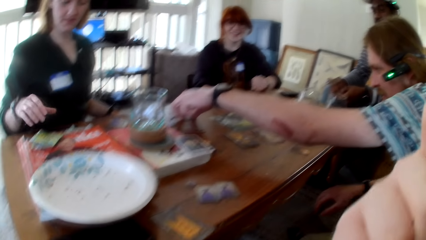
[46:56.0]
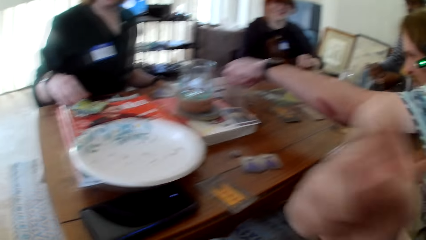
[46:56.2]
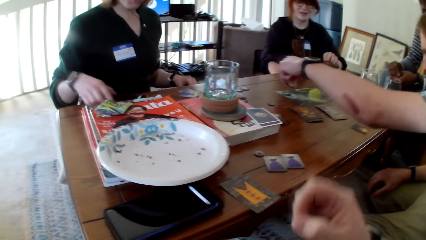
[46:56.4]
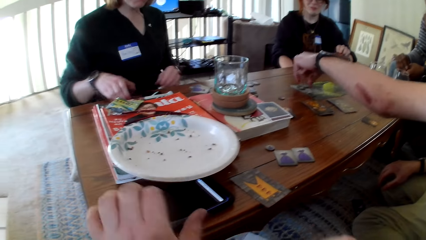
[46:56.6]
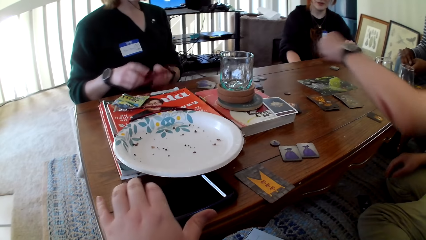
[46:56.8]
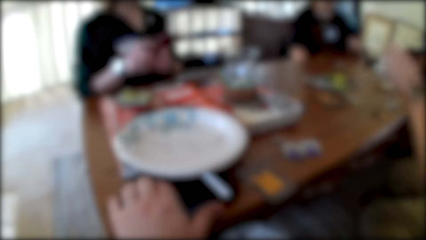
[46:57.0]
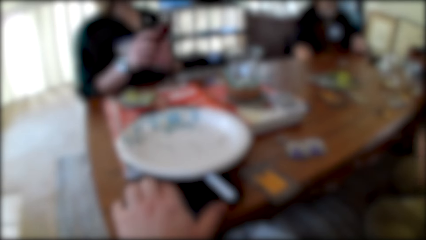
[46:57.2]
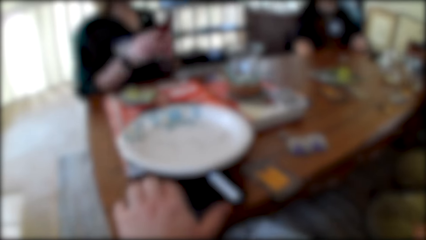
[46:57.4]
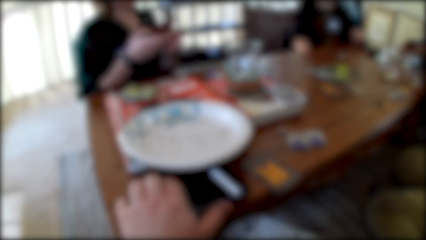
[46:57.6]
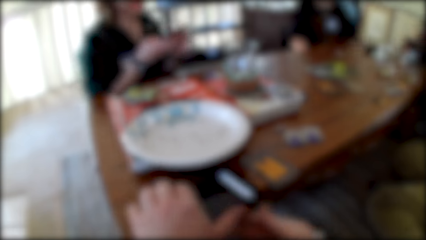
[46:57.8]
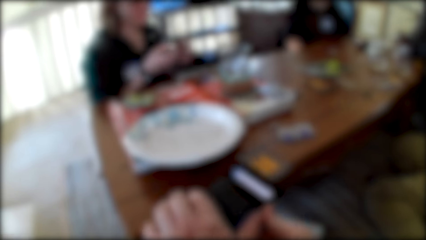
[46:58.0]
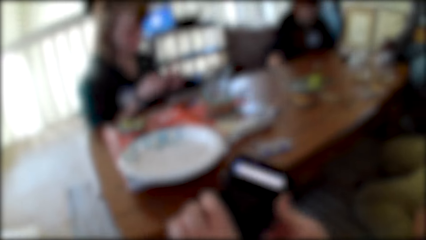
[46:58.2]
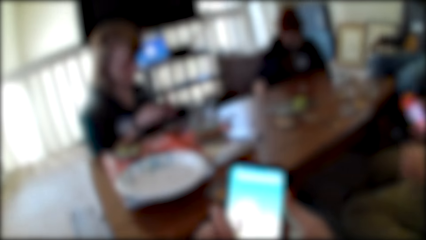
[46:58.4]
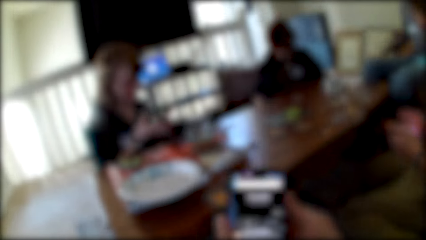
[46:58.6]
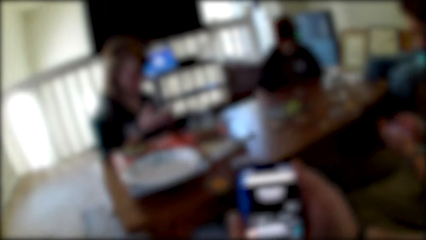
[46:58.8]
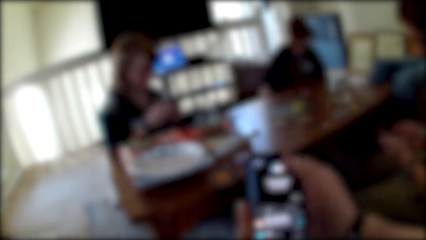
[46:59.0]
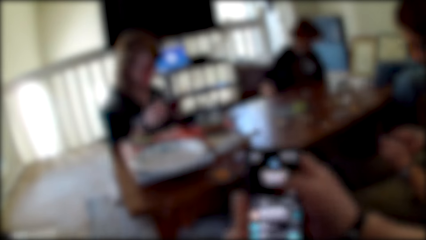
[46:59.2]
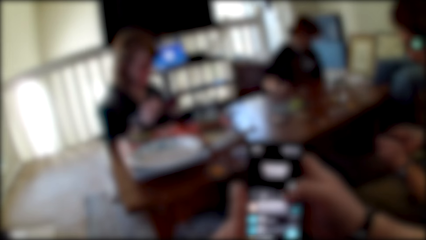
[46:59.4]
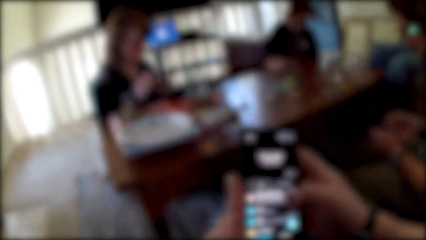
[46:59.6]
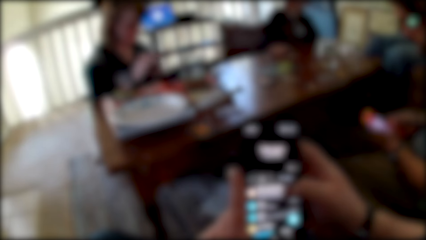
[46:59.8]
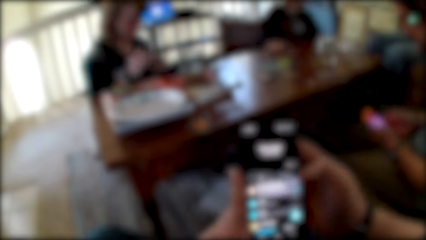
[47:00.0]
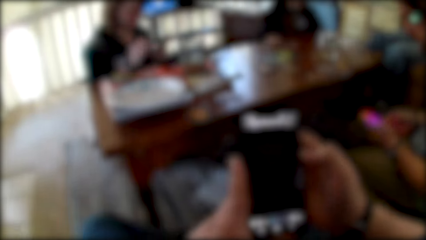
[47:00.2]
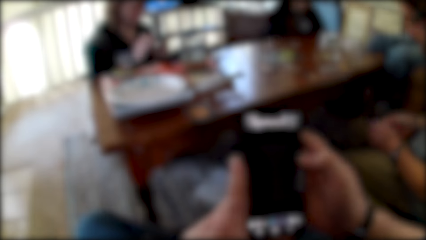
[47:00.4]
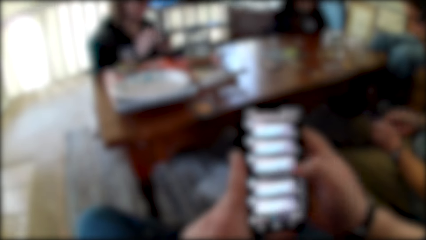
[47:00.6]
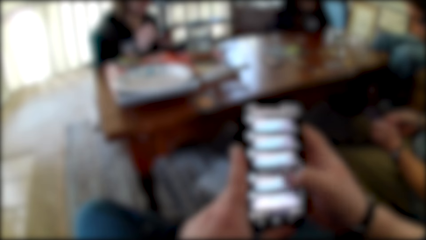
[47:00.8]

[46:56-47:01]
A person picks up the chips on the table. The camera wearer, a man, the person, a woman and another woman use their phone. The camera wearer picks up the phone. They dial up the phone.

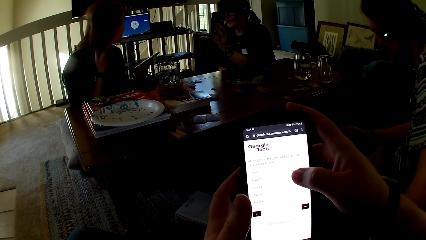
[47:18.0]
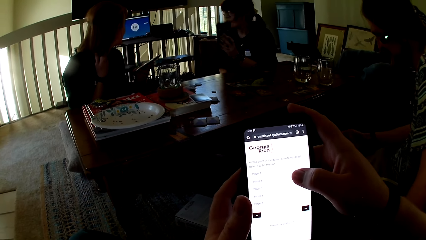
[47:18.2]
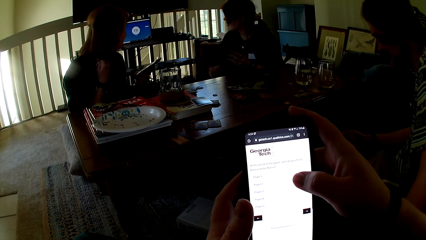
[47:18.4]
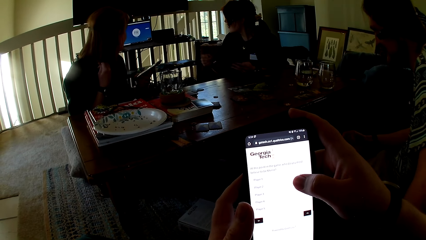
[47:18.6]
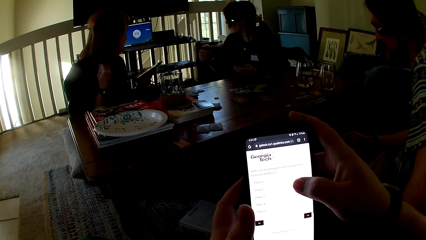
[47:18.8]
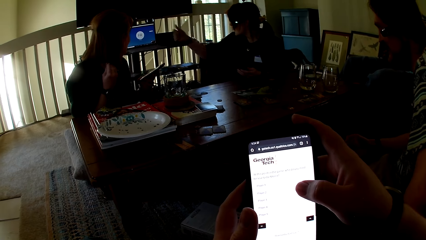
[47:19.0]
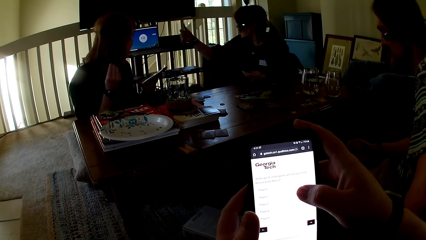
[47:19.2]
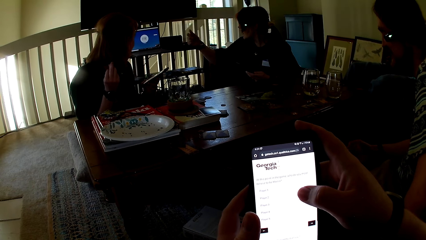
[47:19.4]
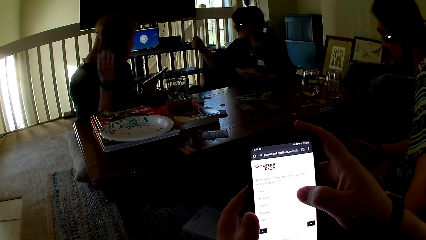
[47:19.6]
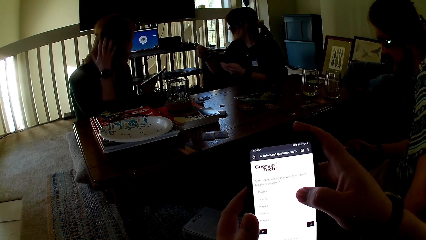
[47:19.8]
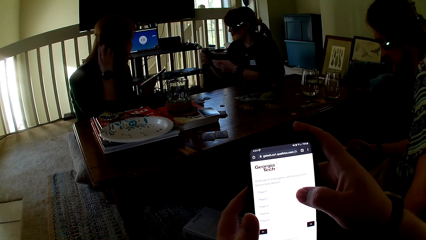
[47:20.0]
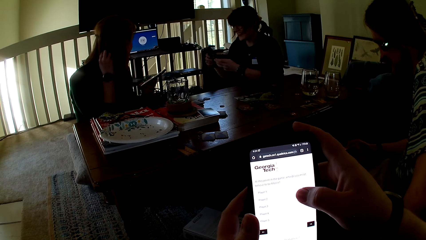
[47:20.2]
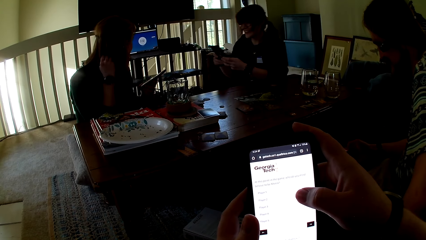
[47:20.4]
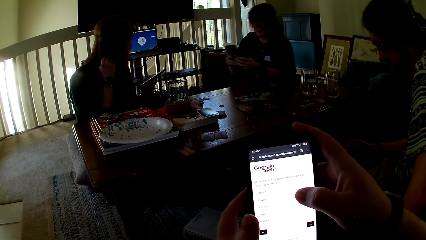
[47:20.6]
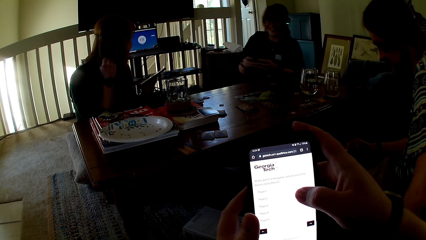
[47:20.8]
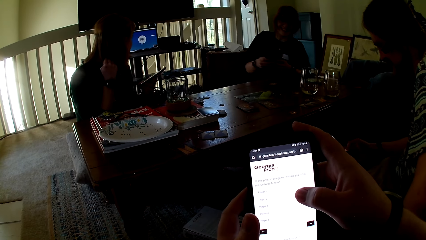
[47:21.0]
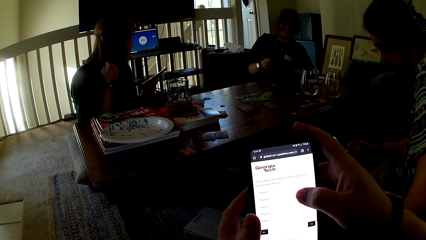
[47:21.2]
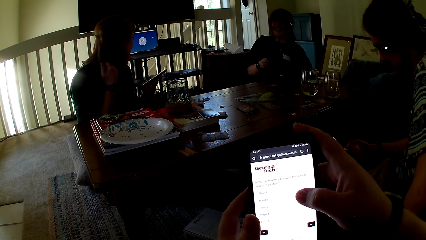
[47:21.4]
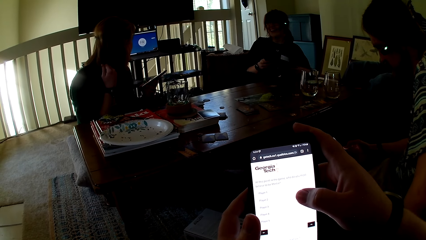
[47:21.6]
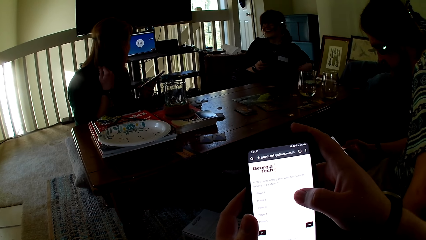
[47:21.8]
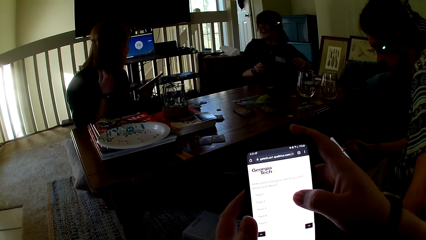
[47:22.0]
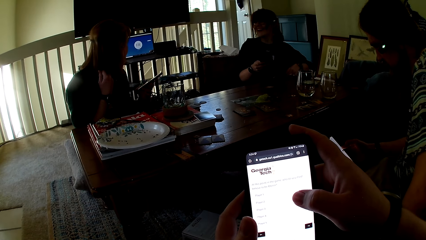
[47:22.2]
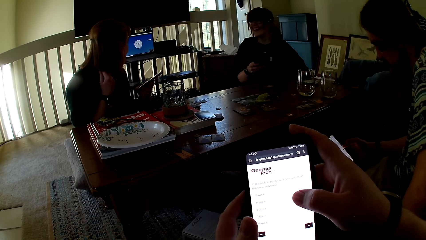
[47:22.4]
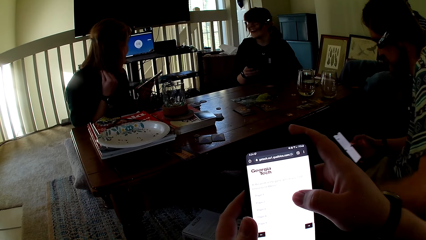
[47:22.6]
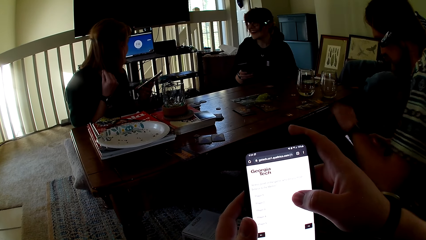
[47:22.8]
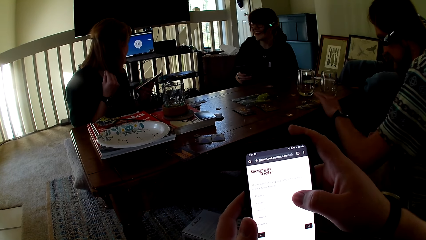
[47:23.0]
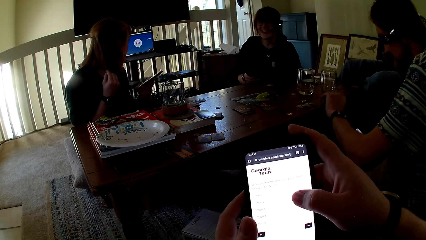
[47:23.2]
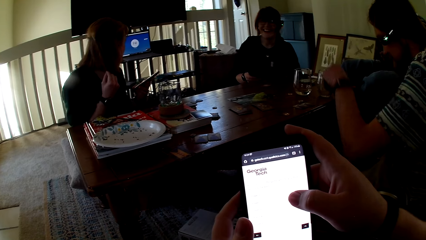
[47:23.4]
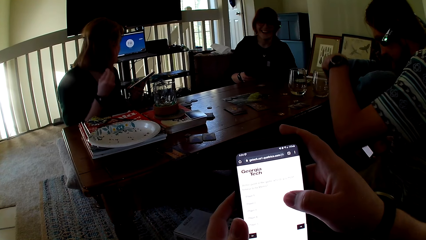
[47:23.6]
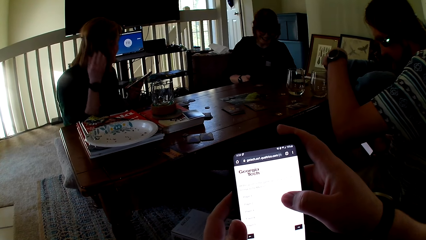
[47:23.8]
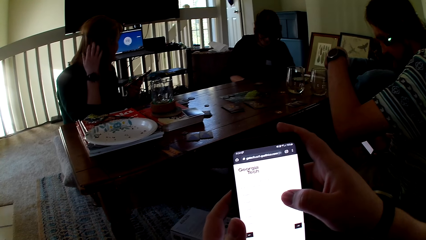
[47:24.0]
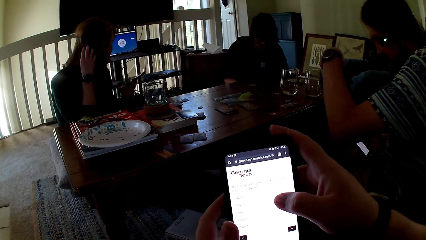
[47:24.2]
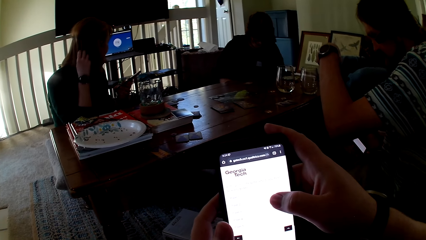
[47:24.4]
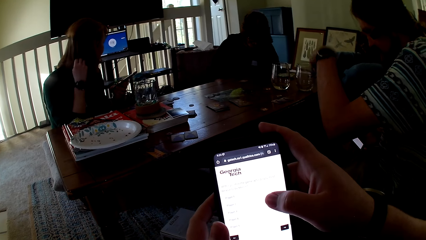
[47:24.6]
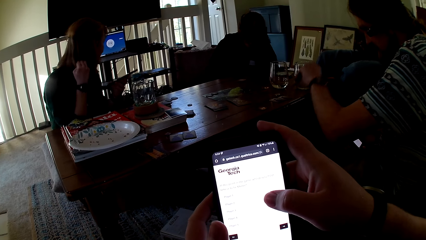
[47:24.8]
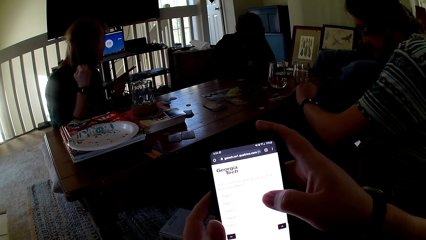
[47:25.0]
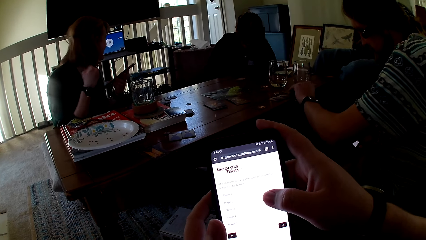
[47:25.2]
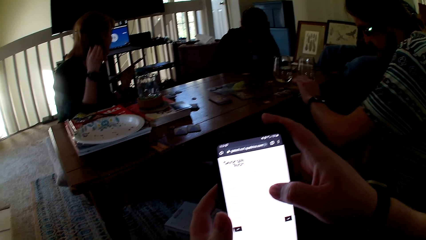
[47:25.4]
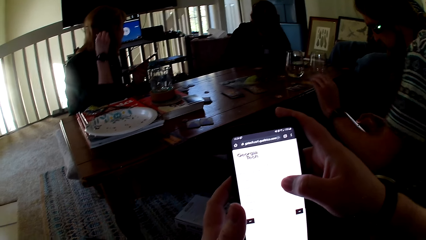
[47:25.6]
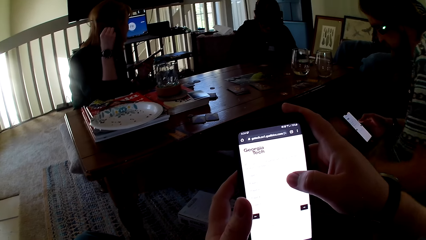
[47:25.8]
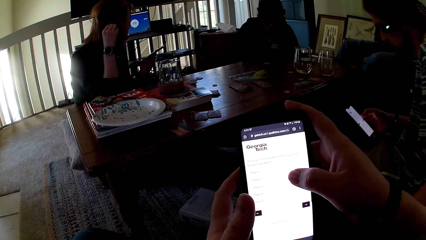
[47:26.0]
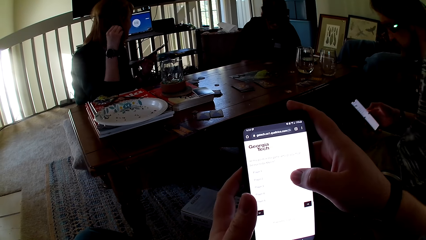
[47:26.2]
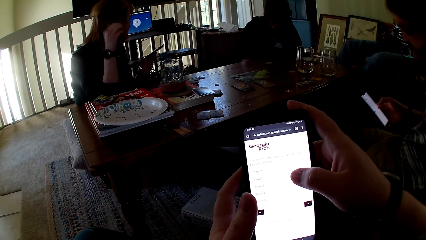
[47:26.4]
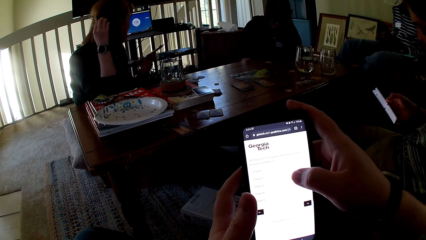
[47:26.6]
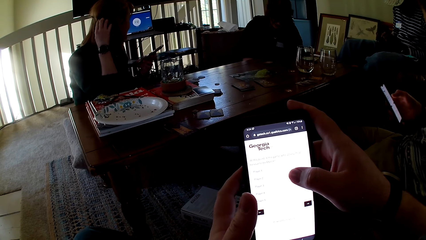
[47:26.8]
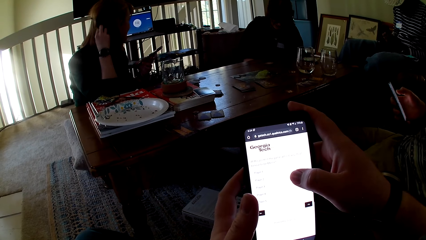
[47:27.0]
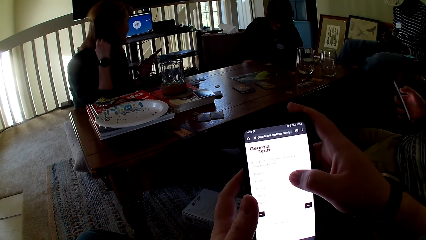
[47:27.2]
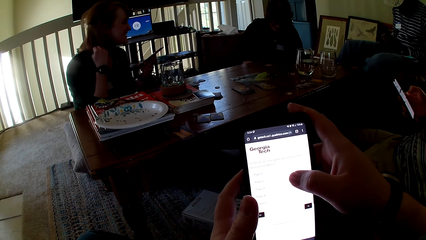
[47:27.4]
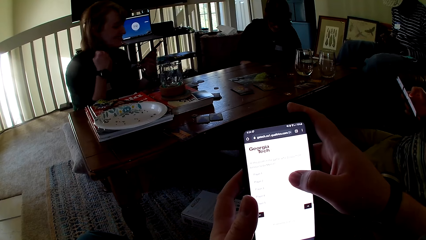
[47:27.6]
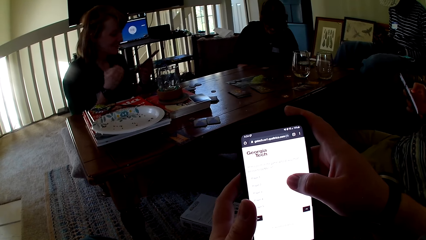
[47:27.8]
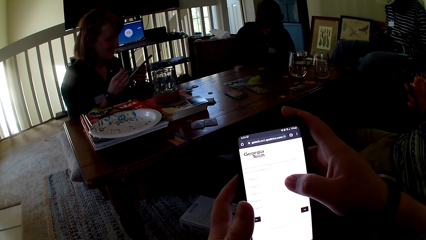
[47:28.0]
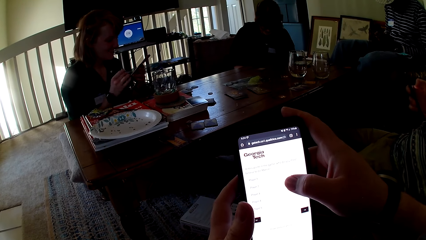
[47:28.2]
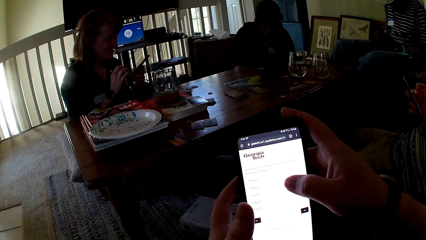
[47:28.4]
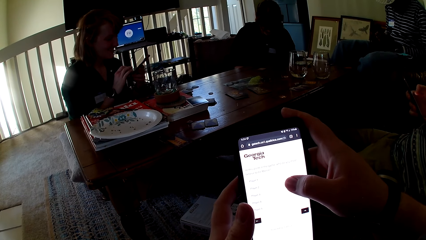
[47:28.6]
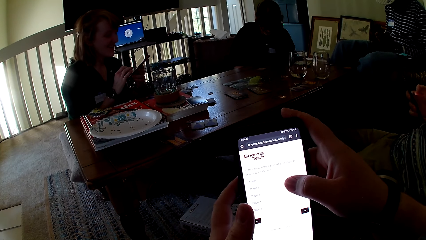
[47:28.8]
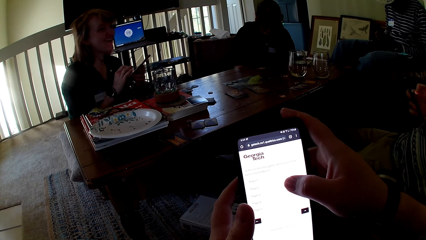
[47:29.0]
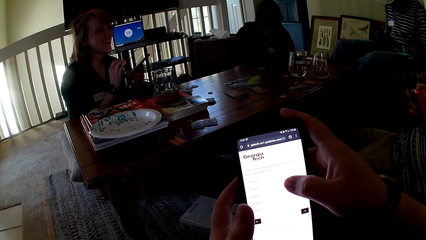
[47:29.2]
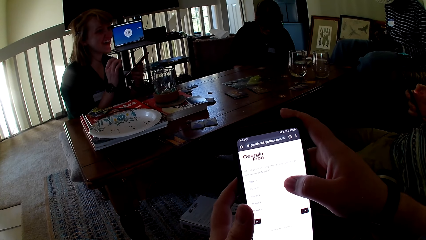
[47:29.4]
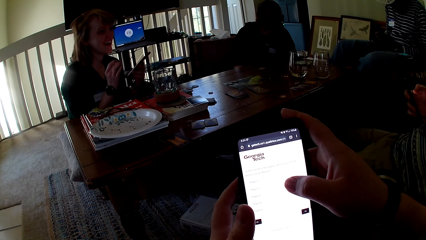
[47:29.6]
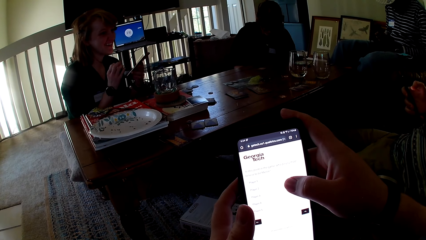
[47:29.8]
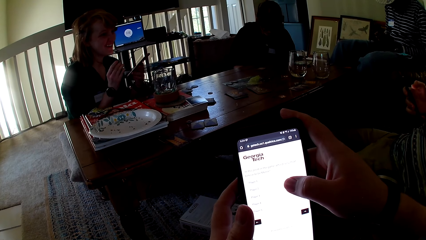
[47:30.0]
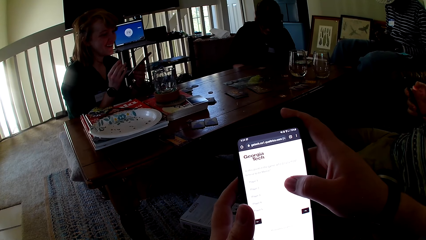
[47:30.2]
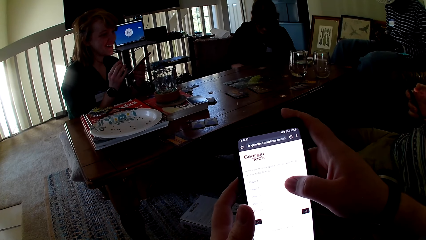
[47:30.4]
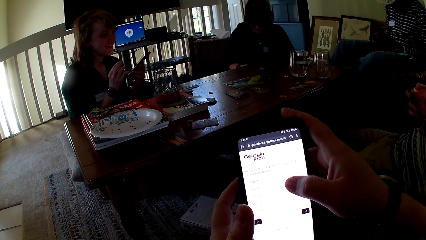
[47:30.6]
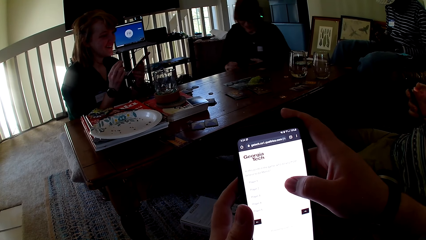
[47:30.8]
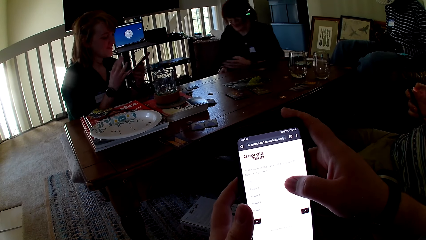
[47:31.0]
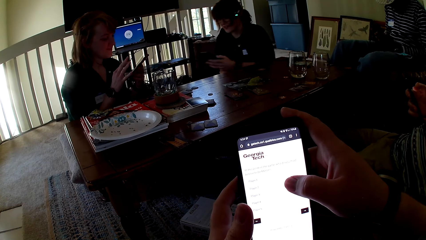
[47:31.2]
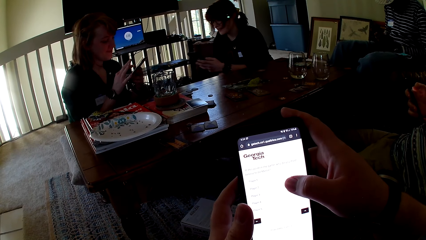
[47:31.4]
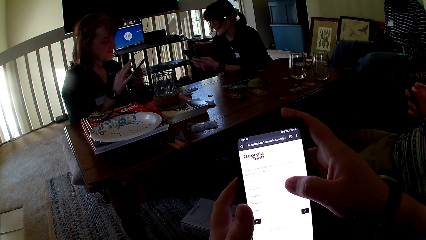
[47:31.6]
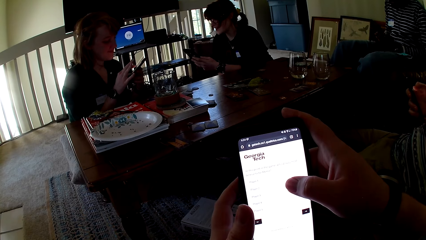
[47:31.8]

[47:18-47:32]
The camera wearer looks at the phone. A person touches her hair. Another person dials the phone. The first person touches her hair. The first person dials the phone. The camera wearer, a man, another man, a woman and another woman use their phone. The first person laughs. The camera wearer looks at the phone.
